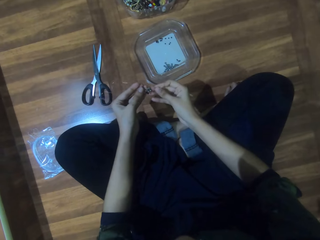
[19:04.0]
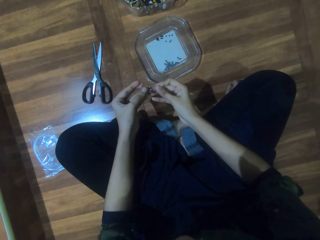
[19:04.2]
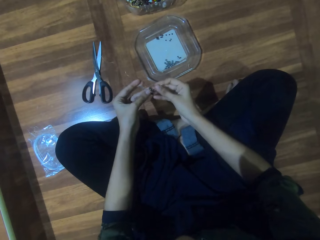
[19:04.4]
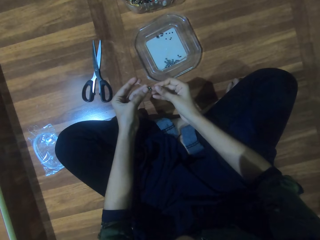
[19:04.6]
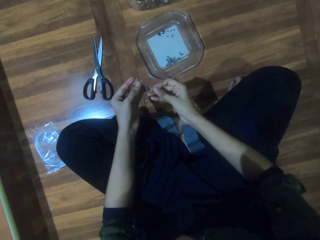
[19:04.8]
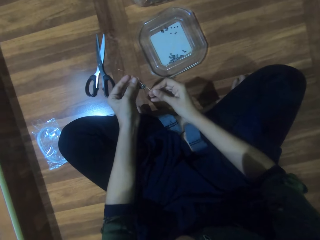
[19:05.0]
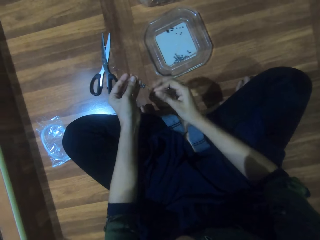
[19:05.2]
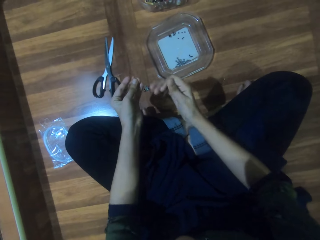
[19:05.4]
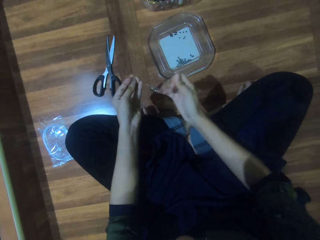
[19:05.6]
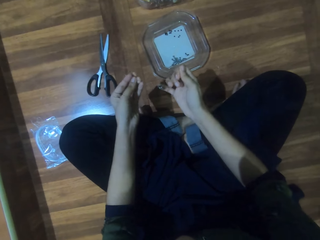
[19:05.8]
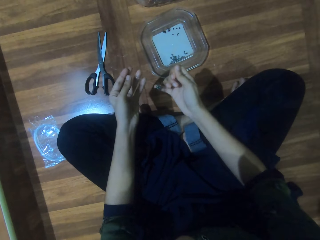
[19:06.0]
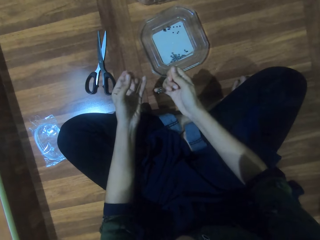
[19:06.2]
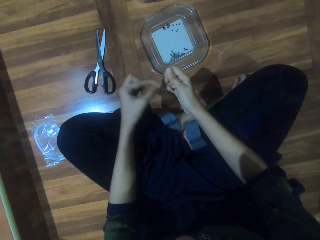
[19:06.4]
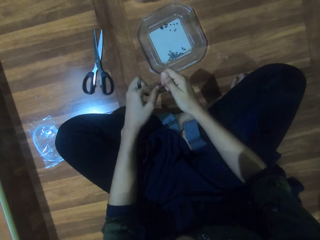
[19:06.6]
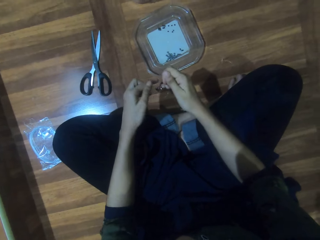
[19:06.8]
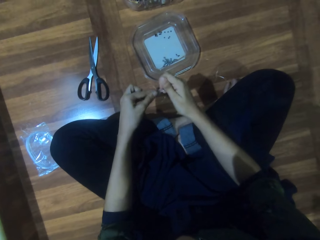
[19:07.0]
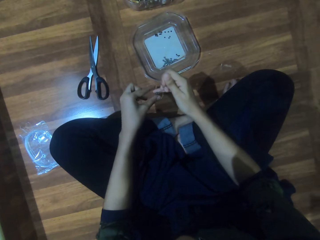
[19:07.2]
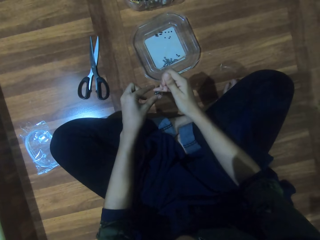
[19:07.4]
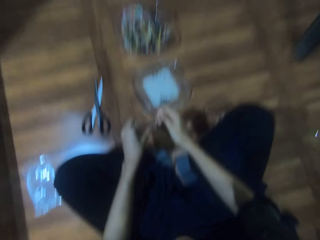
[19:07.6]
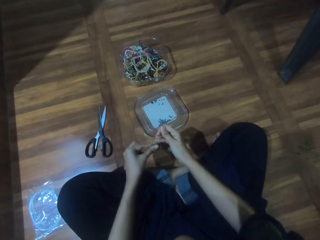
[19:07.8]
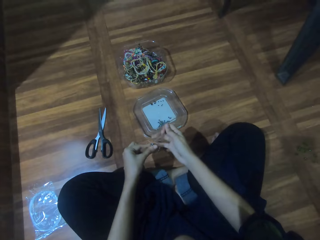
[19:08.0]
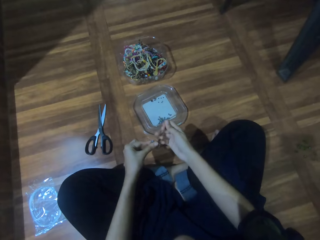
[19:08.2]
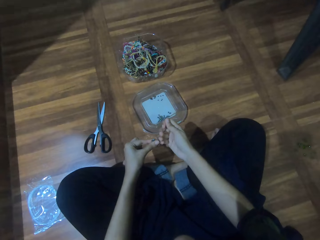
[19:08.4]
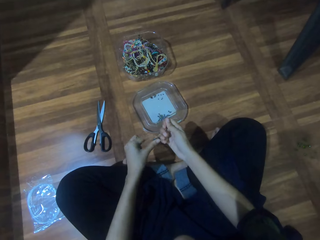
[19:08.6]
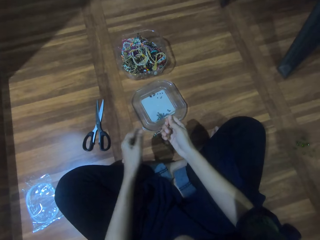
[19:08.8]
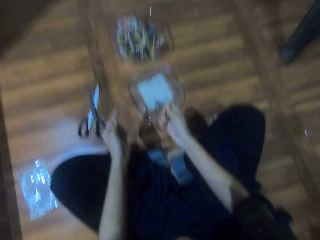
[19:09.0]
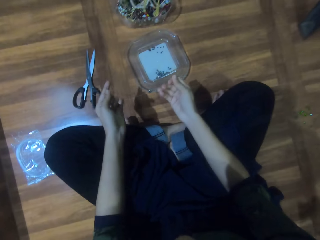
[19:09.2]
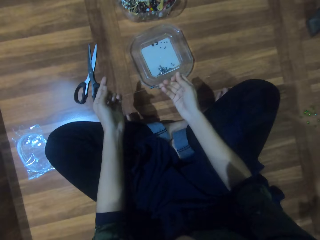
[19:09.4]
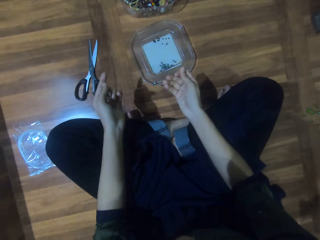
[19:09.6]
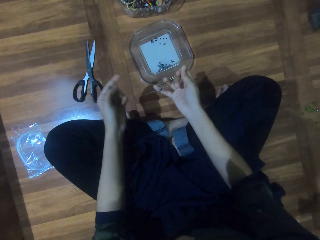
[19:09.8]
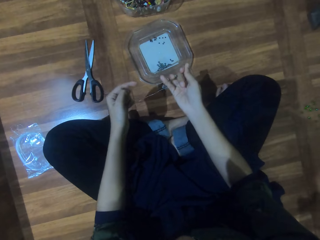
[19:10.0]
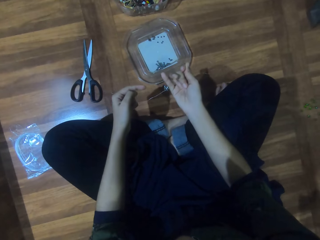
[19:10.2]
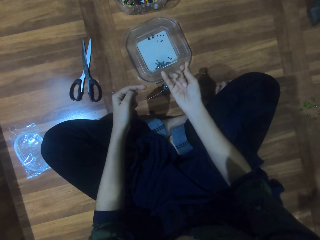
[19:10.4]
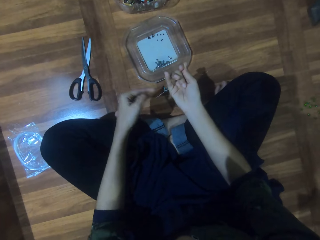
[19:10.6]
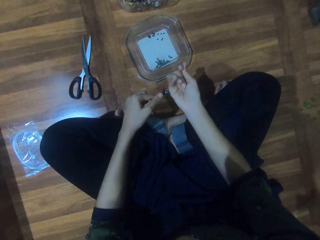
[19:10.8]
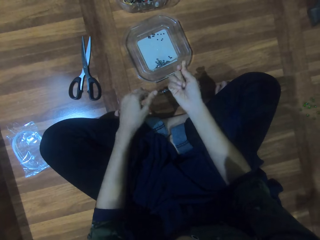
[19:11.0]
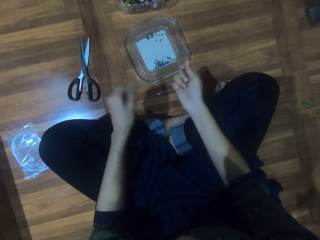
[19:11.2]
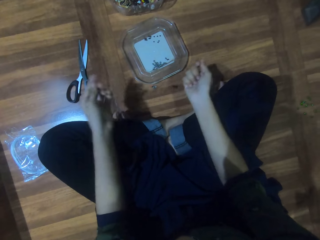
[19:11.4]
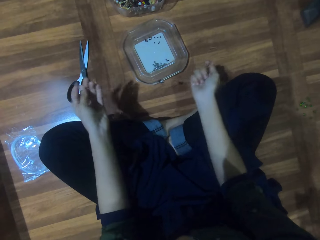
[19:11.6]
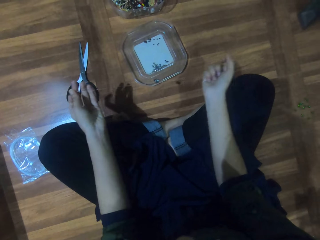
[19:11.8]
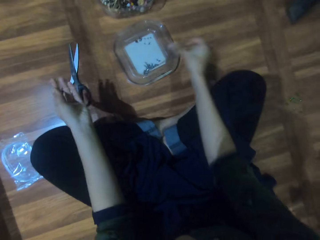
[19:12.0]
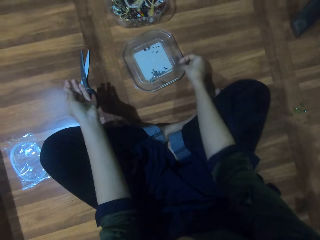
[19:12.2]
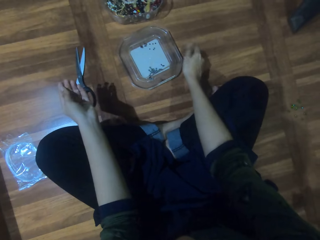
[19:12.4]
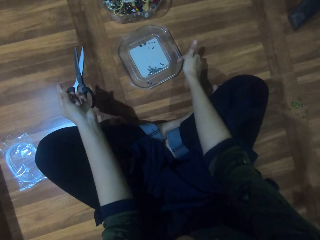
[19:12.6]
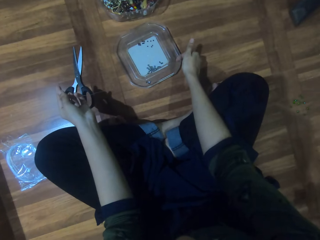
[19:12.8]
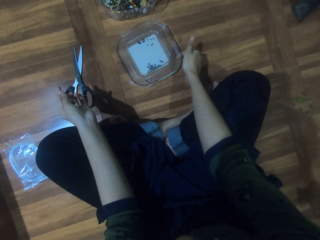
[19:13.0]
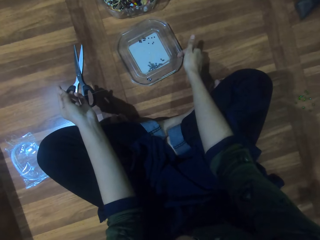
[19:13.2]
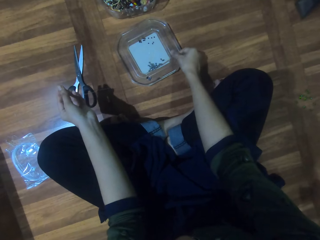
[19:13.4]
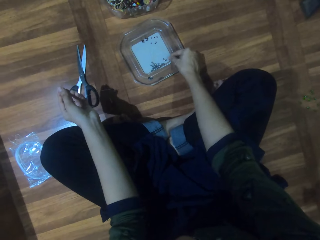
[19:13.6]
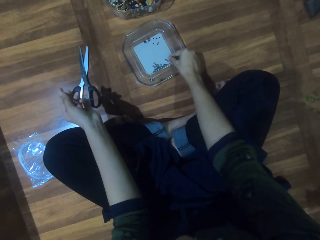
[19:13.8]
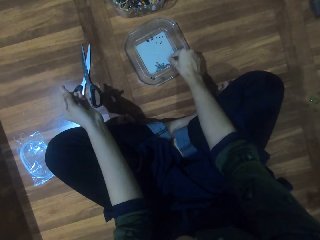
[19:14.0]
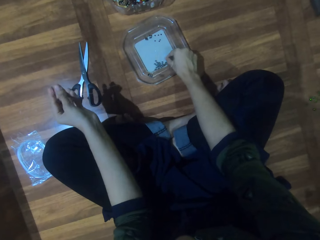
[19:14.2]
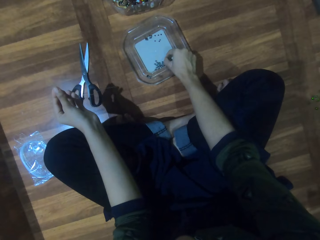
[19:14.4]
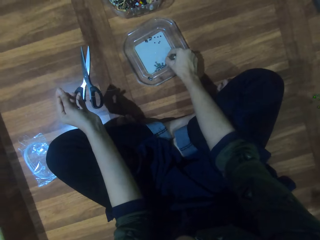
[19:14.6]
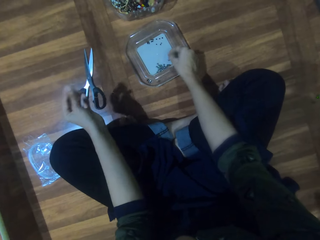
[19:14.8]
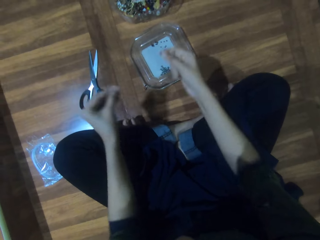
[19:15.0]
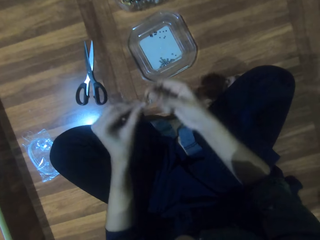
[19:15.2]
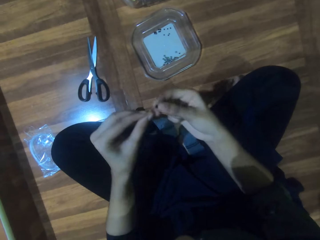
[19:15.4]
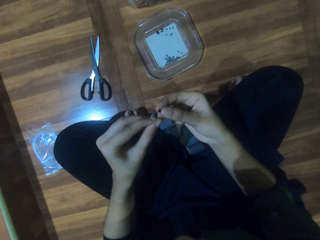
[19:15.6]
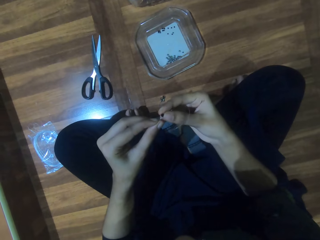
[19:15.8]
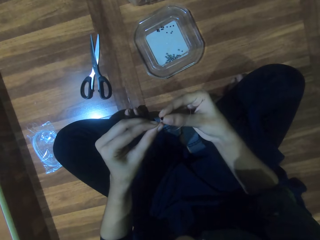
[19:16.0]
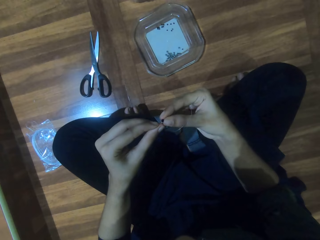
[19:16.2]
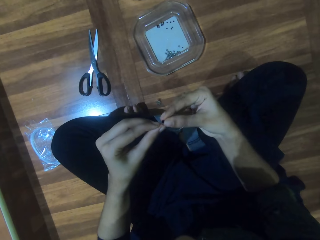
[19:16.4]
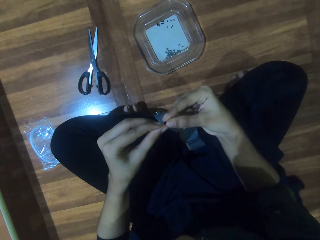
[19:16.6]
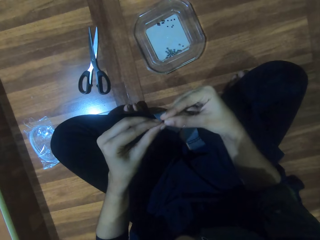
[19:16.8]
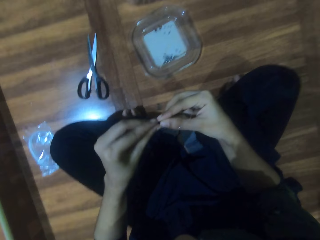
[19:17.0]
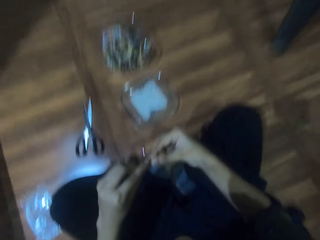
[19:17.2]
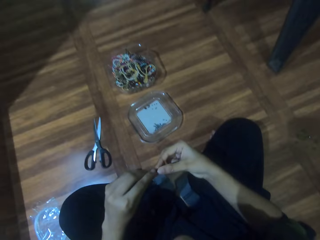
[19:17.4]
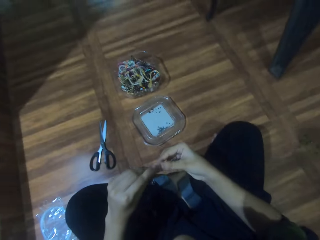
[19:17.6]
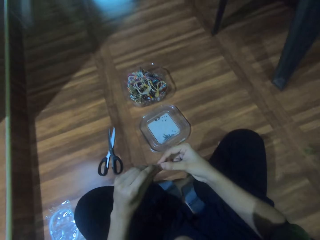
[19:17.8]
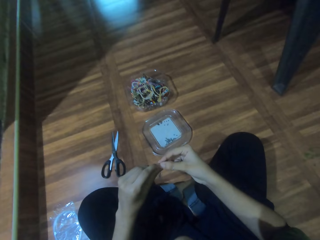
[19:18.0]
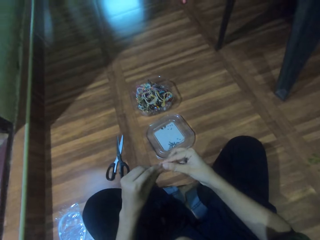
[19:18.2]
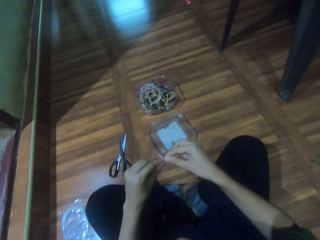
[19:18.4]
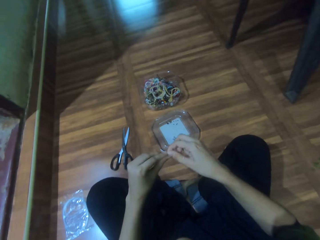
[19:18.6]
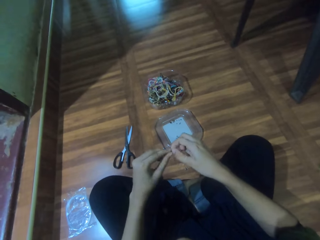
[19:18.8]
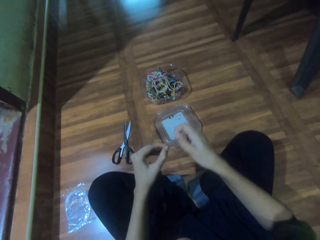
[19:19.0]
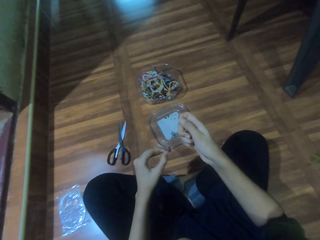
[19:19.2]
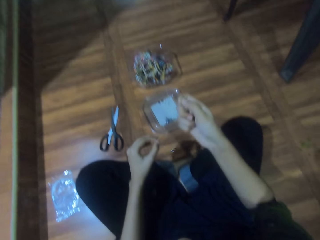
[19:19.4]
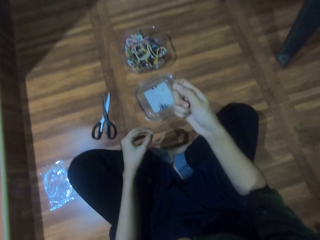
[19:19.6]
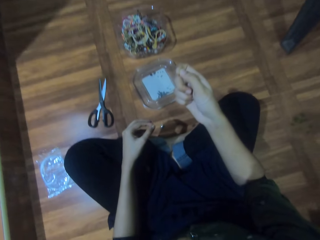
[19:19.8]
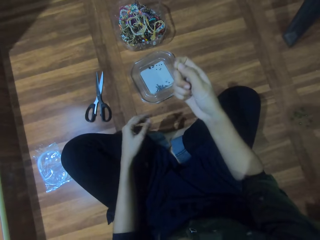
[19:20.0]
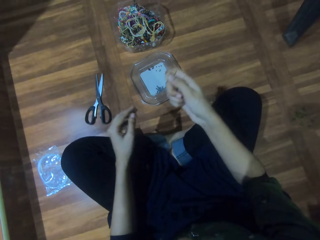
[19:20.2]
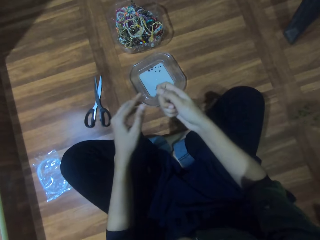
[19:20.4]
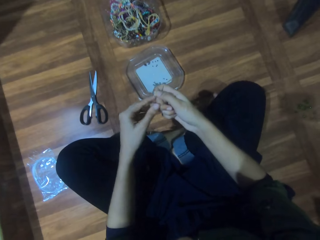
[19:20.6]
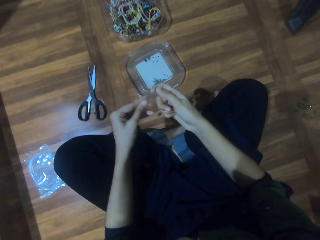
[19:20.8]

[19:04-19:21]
The camera wearer lifts a bead from the plate. They fit the bead on a string.

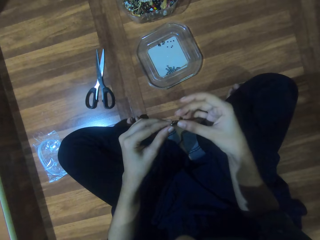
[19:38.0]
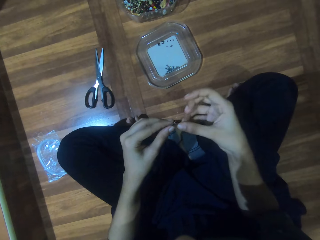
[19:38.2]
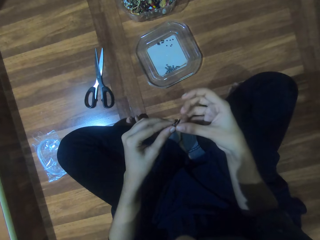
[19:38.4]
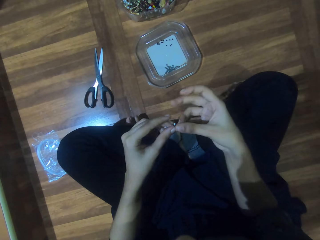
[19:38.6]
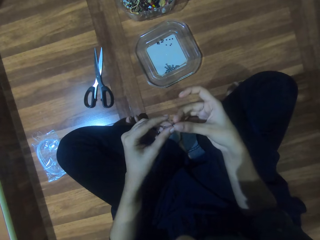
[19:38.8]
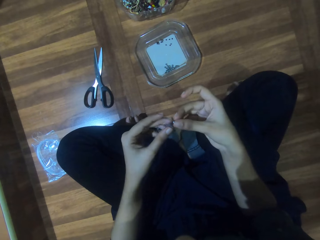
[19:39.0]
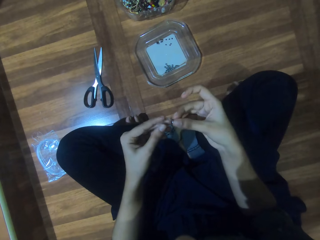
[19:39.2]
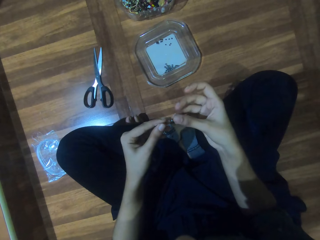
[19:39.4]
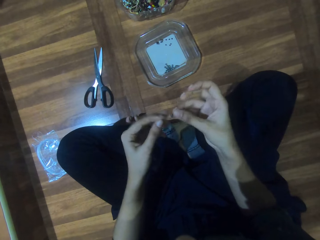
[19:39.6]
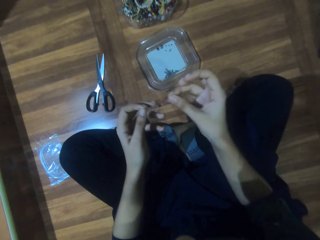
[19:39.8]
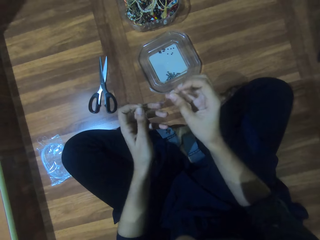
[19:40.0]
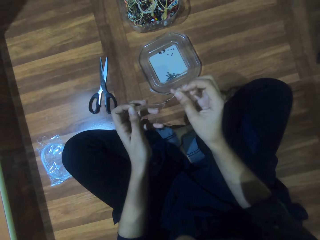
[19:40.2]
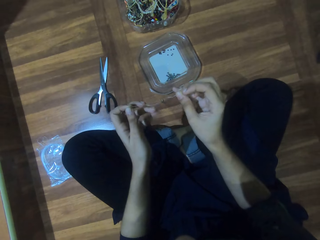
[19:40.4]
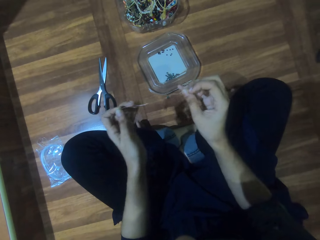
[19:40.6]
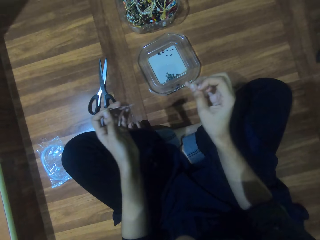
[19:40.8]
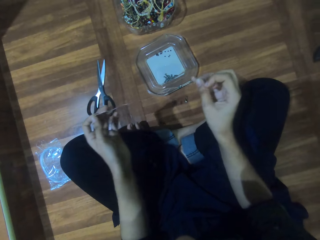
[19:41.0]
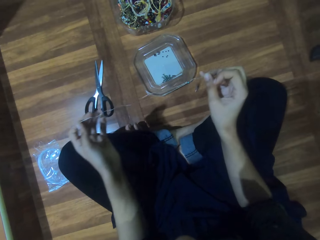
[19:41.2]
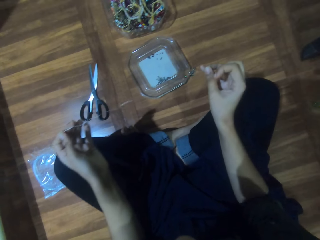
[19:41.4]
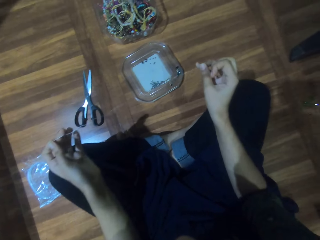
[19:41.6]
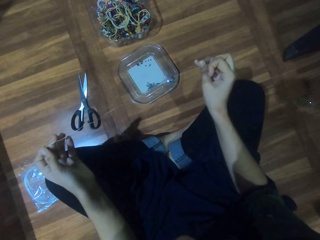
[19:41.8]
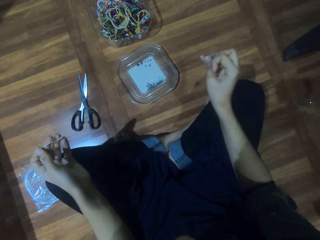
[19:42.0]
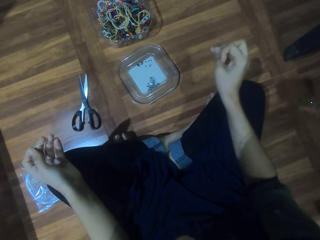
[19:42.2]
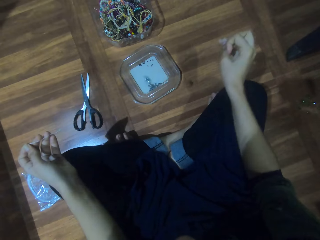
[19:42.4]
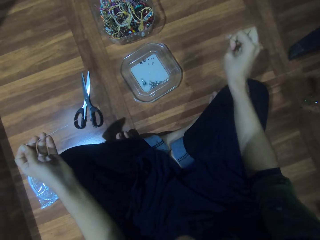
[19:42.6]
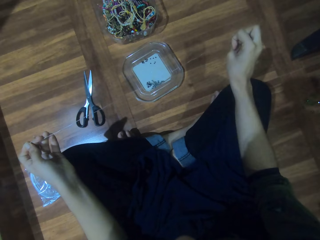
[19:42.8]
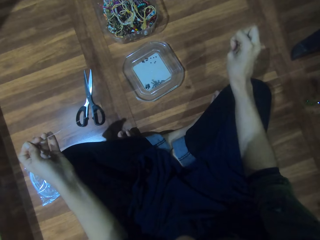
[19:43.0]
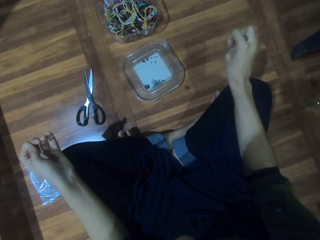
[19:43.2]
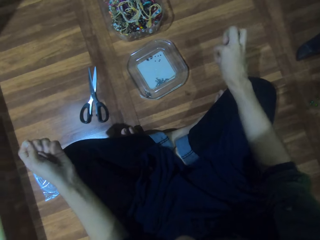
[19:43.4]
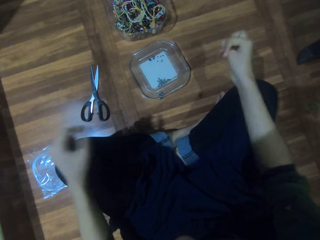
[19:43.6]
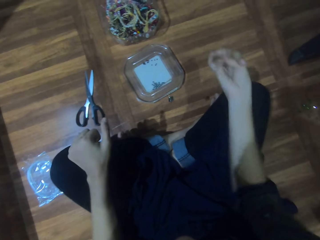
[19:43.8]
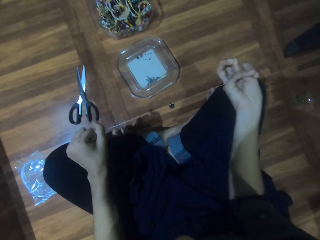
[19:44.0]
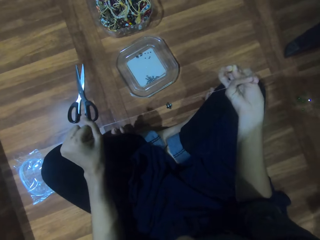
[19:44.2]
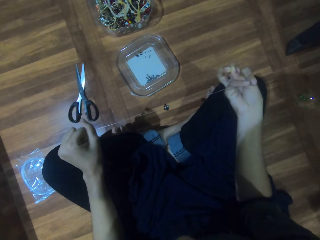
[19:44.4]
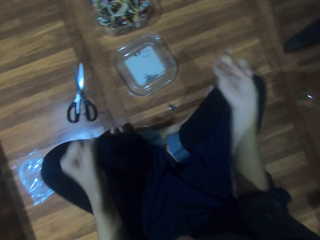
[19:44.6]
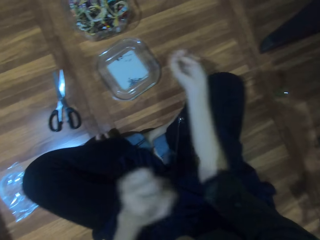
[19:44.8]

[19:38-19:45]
The camera wearer tightens the string.
